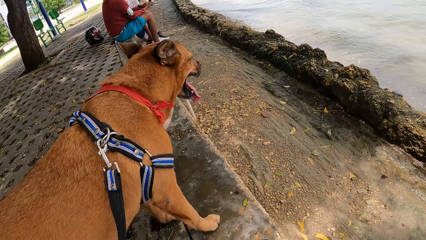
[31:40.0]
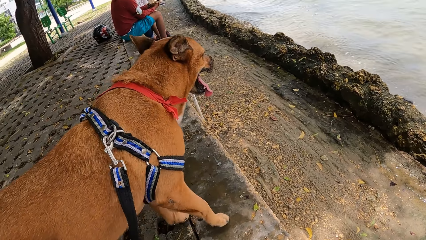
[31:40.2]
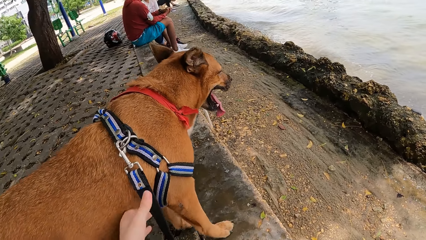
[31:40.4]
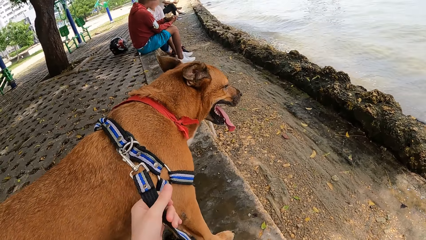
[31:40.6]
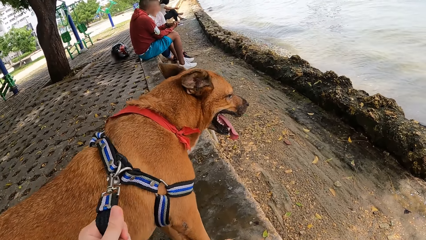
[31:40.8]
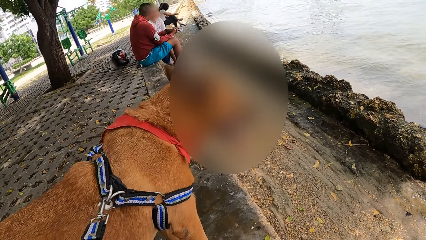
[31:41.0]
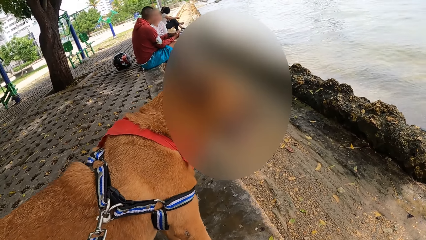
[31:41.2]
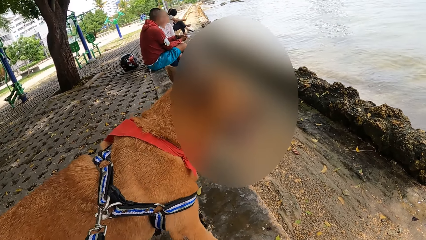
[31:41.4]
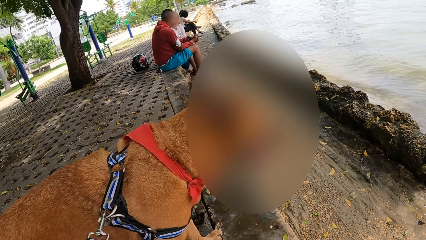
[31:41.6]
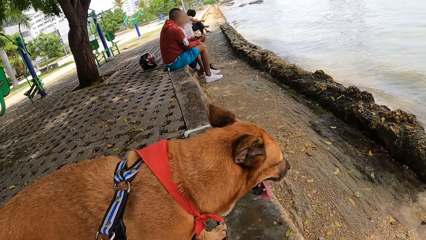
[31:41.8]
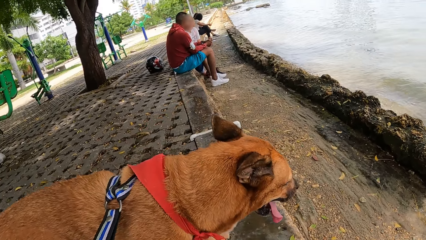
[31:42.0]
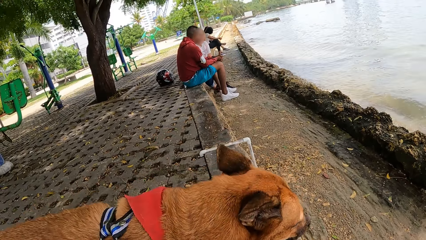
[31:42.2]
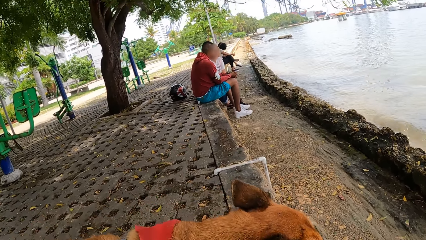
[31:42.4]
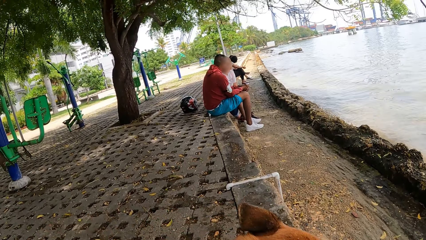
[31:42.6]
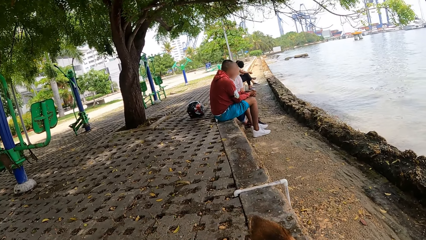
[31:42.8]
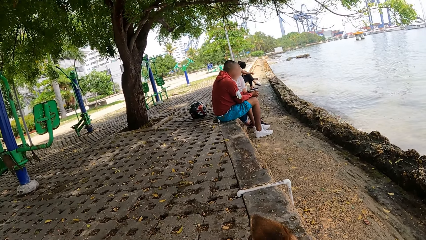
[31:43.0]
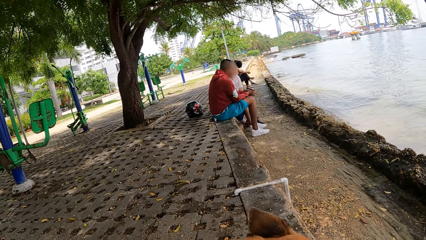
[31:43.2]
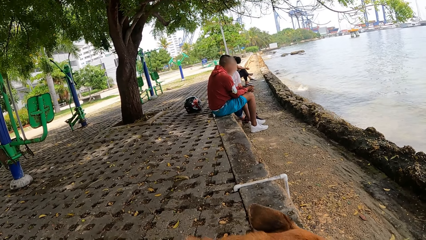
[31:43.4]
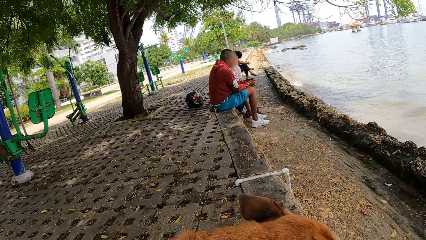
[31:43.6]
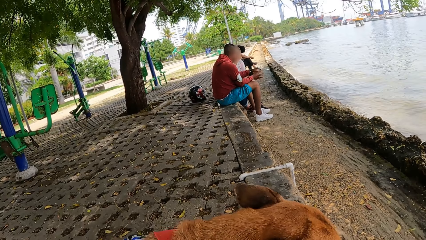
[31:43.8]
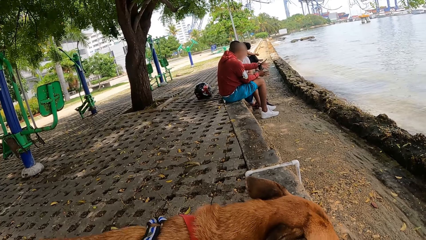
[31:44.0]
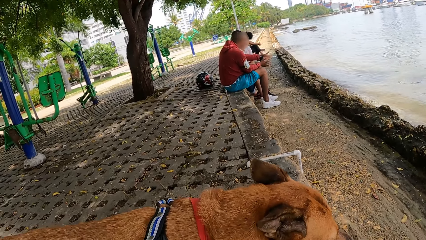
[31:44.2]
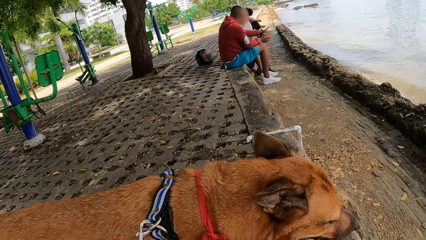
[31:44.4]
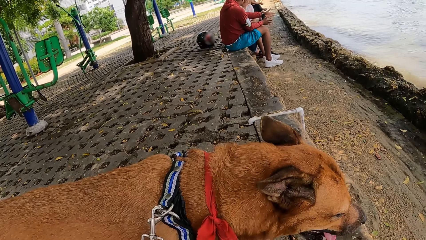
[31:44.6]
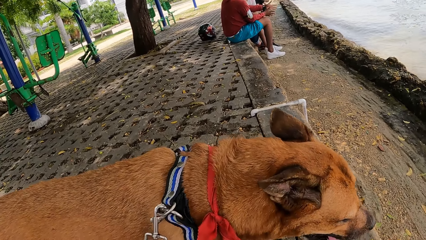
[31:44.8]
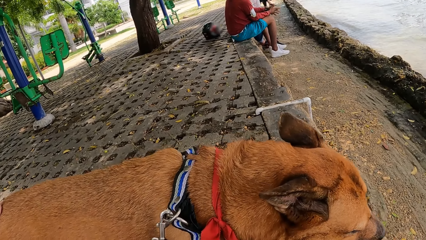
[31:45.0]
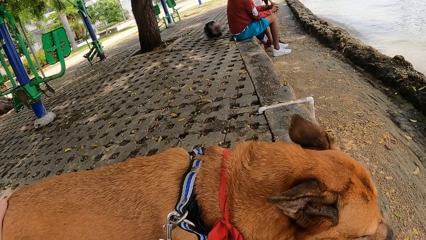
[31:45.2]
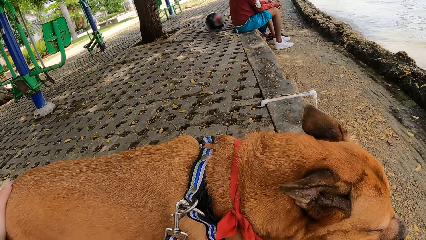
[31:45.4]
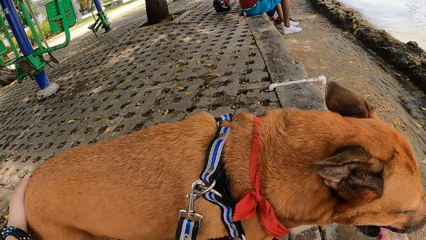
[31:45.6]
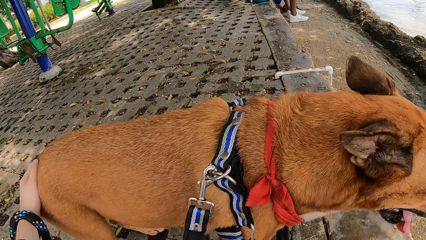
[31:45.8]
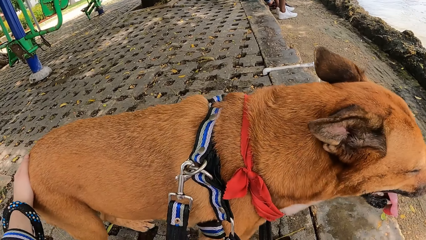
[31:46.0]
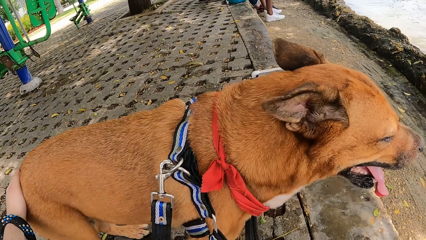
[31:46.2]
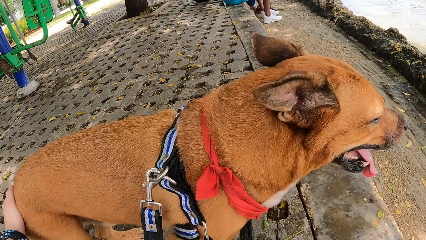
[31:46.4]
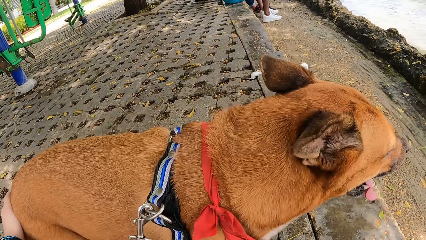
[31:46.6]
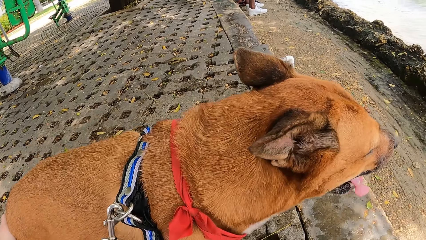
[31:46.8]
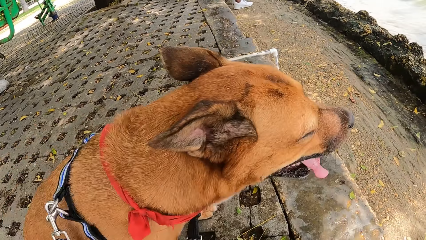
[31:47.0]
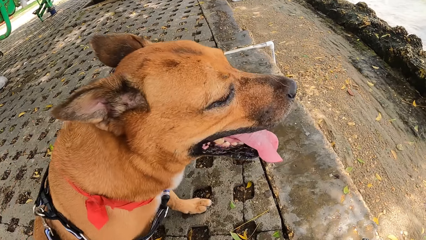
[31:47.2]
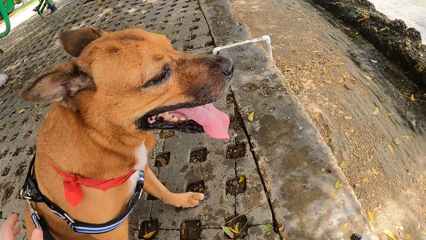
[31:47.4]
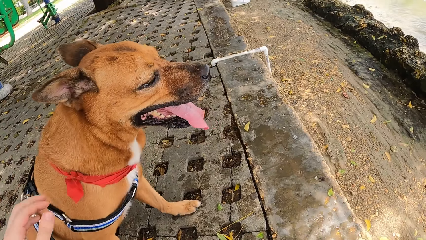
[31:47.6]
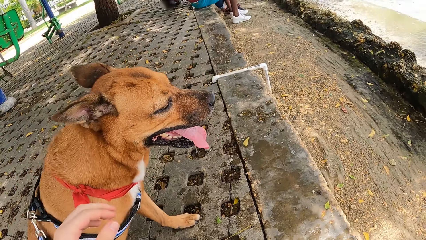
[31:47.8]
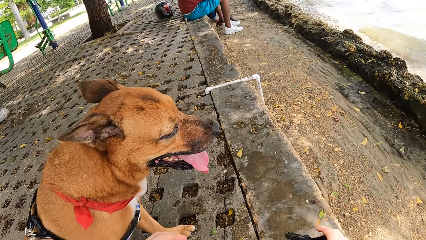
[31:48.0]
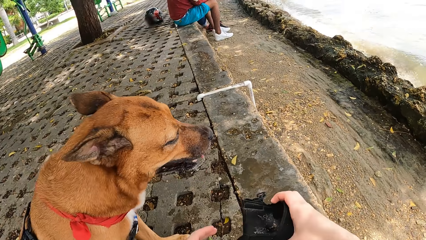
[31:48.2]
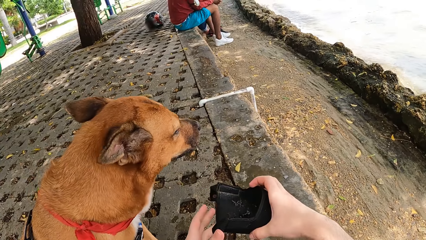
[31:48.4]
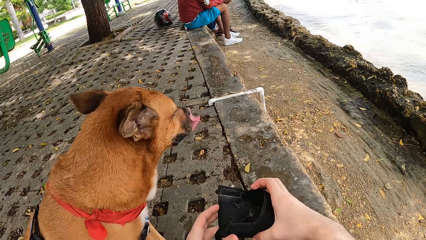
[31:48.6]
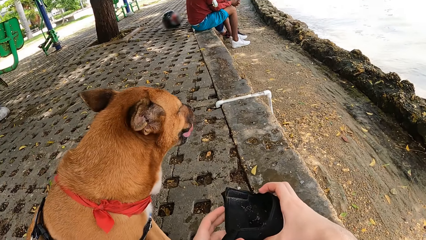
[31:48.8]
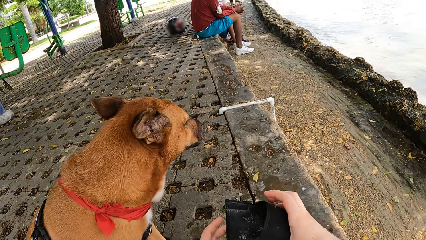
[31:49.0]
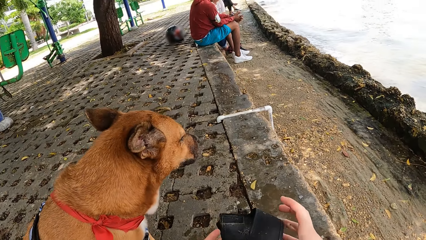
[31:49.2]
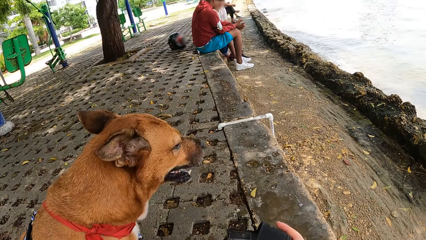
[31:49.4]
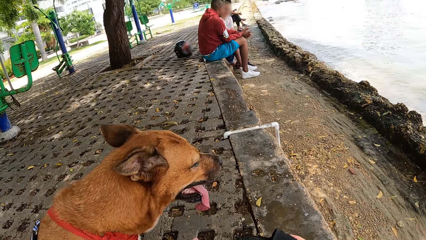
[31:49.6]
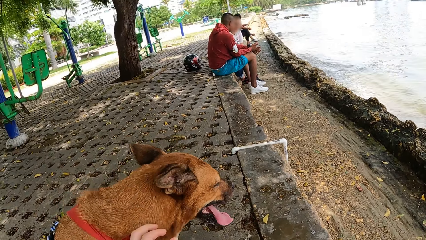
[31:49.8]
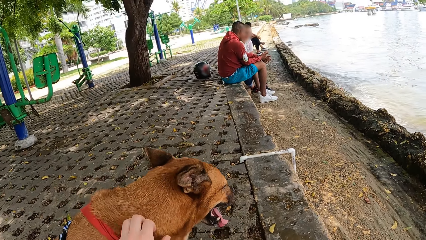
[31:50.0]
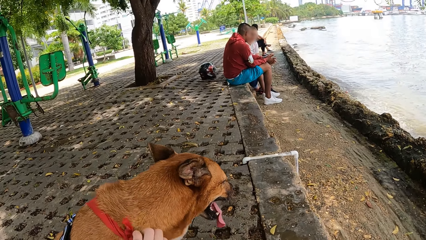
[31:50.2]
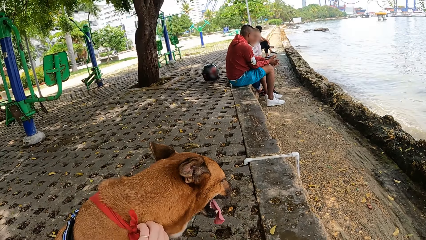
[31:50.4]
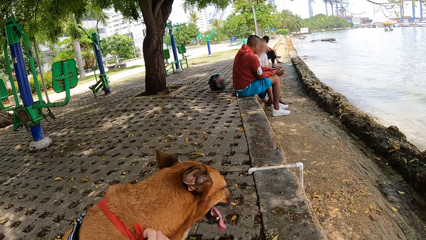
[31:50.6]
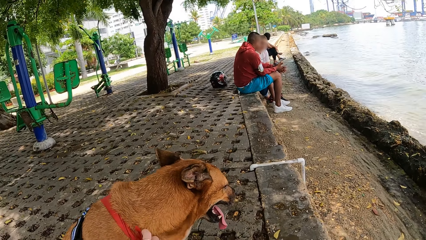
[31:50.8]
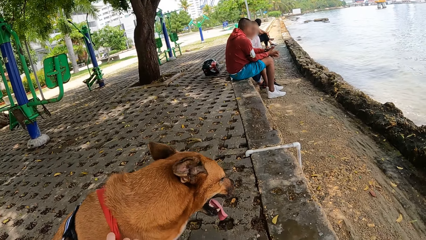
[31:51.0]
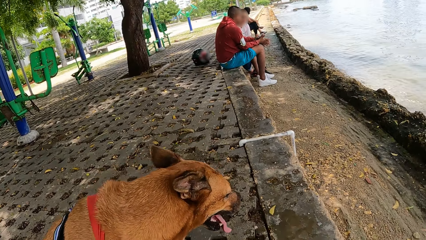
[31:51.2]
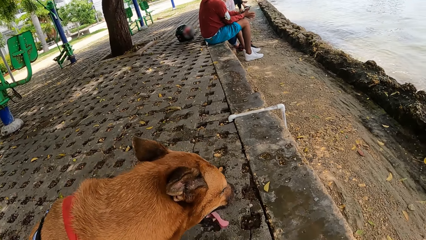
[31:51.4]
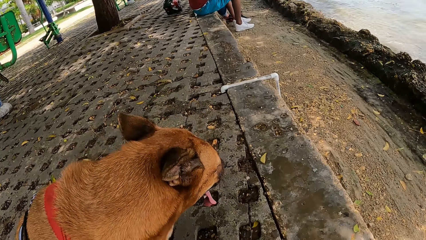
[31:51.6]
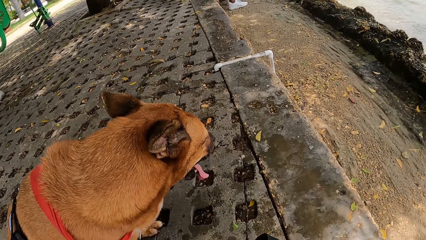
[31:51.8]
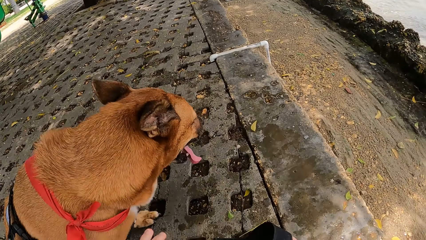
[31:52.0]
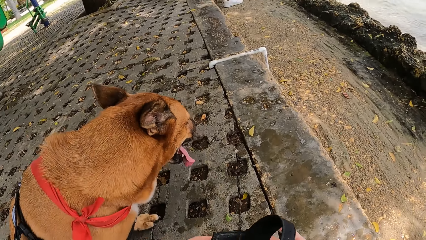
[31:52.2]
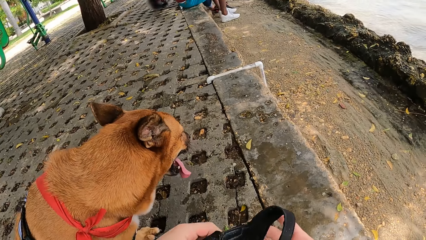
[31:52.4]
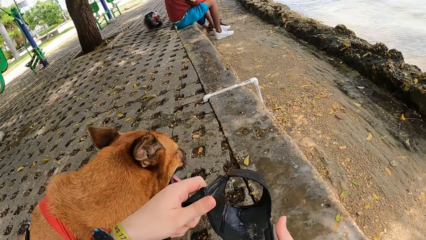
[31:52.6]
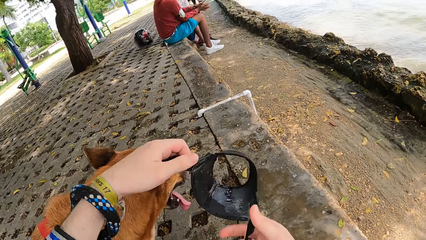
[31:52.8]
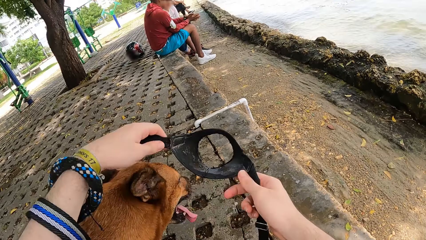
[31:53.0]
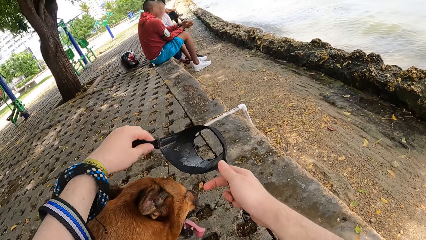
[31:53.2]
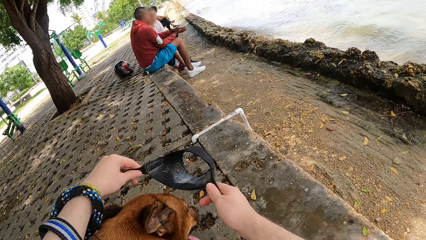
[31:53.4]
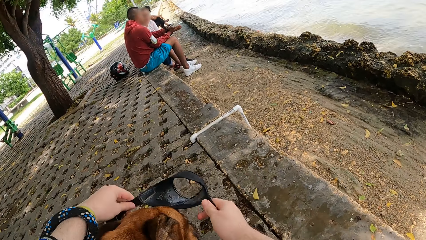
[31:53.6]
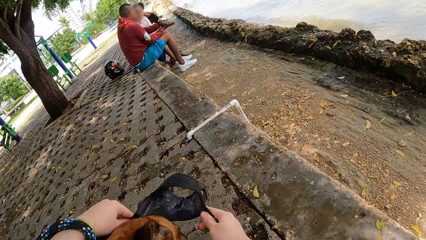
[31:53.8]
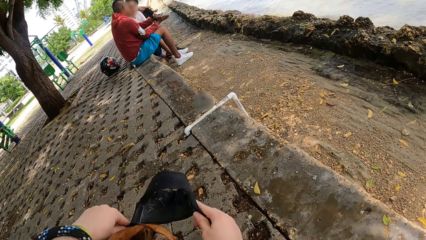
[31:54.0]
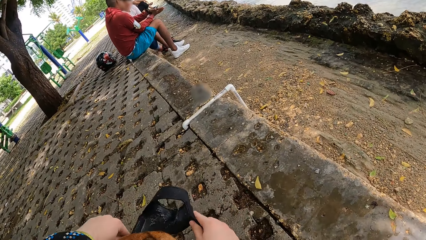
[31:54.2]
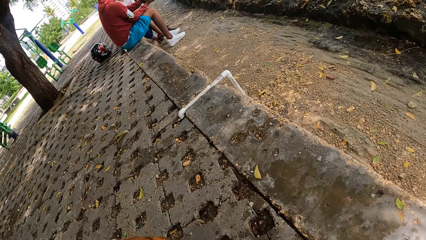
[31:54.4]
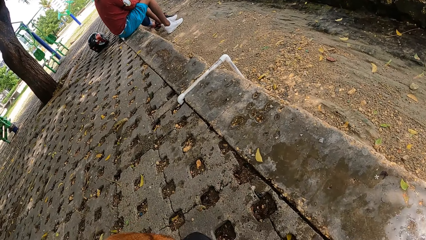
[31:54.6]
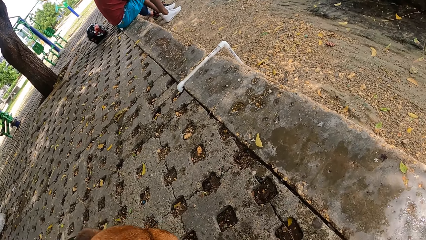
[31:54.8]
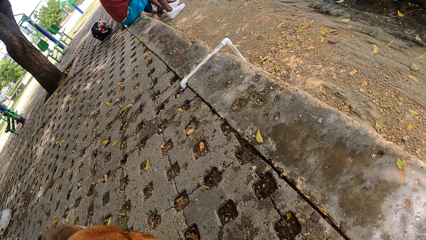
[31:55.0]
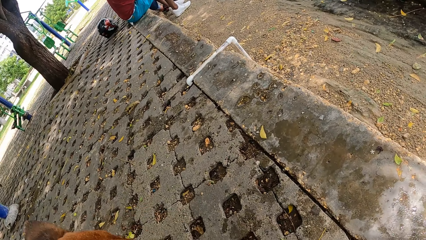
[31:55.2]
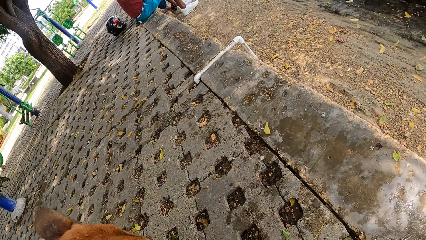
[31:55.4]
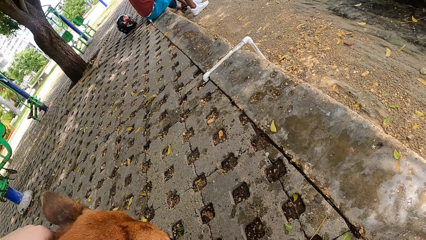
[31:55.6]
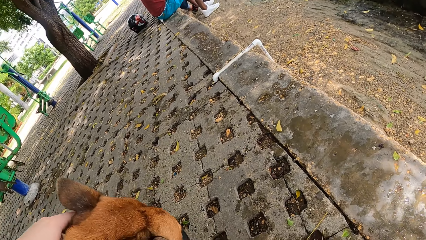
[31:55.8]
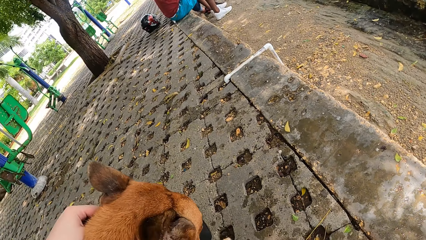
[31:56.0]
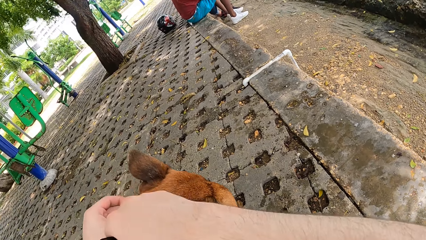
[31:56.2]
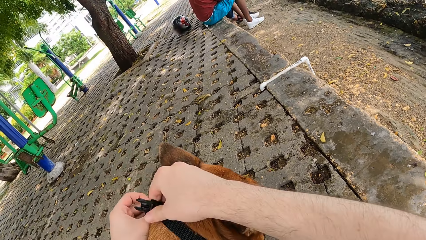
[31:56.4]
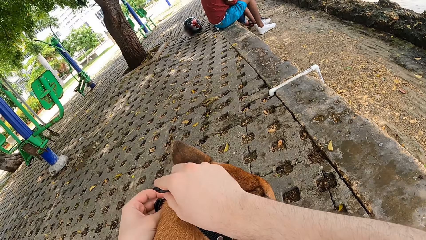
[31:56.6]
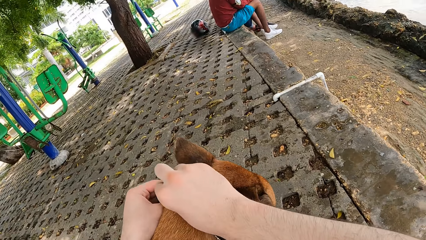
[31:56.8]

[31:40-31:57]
The camera wearer holds the dog rope. They look around. They pick up a dog mouth guard. They adjust a dog leash. They put the dog mouth guard on the dog. They put the leash on the dog.
